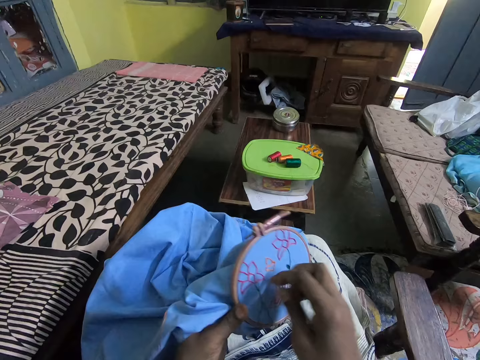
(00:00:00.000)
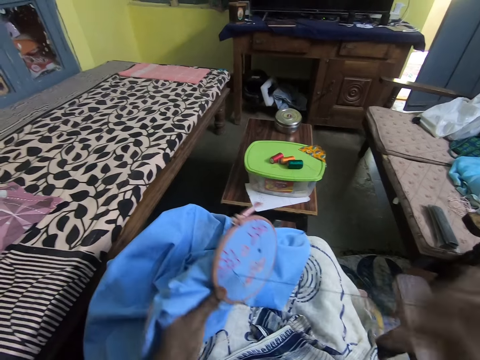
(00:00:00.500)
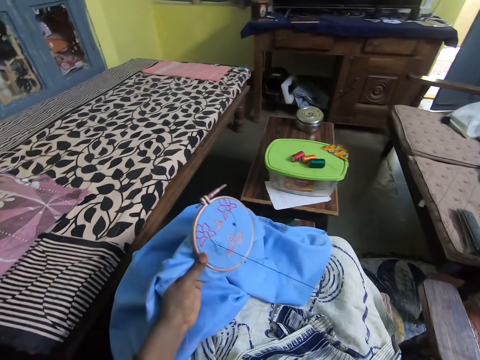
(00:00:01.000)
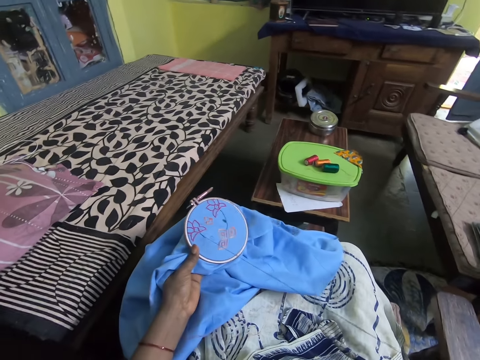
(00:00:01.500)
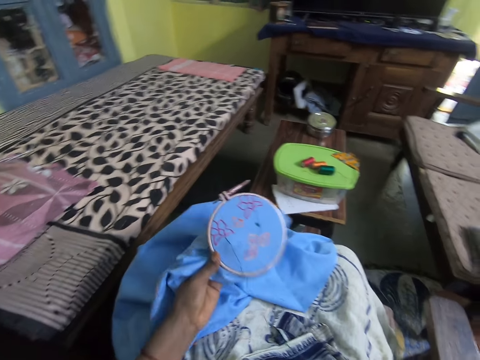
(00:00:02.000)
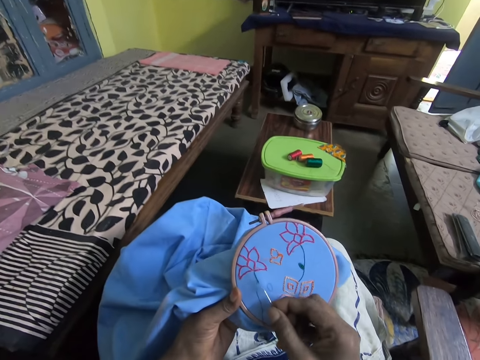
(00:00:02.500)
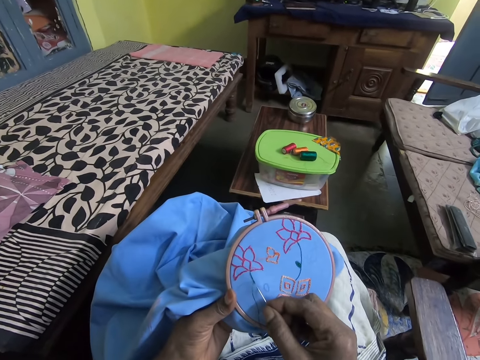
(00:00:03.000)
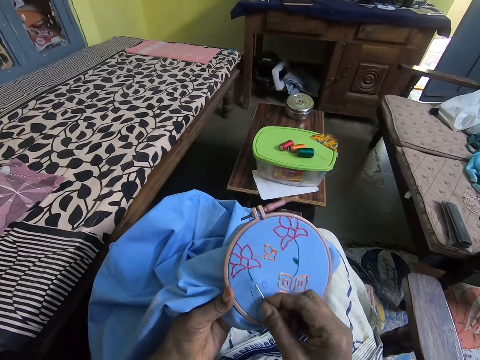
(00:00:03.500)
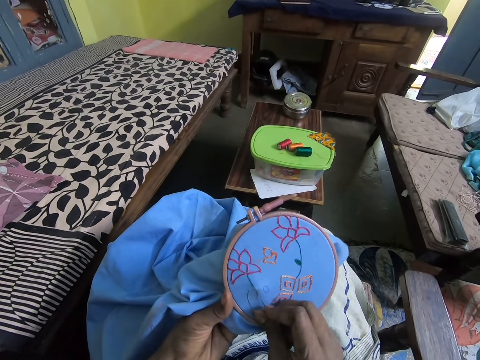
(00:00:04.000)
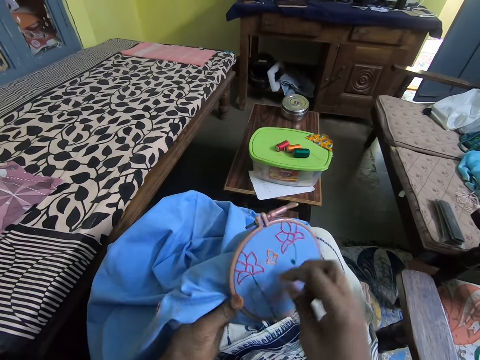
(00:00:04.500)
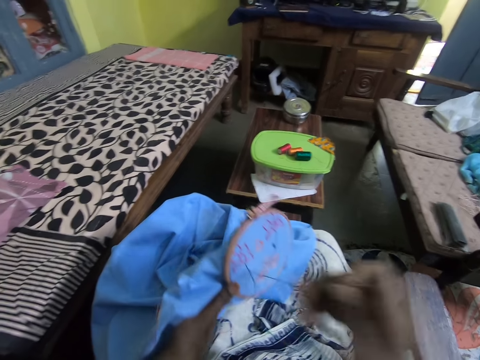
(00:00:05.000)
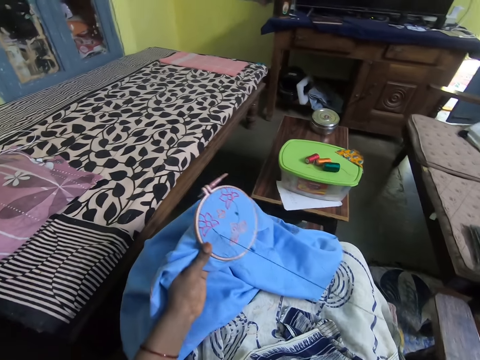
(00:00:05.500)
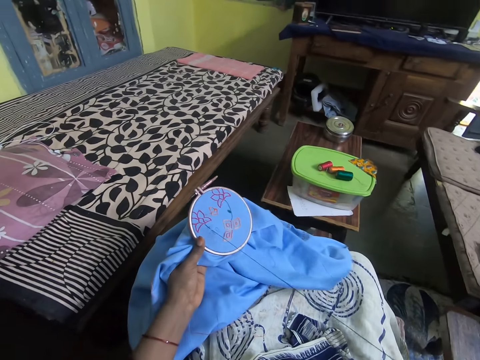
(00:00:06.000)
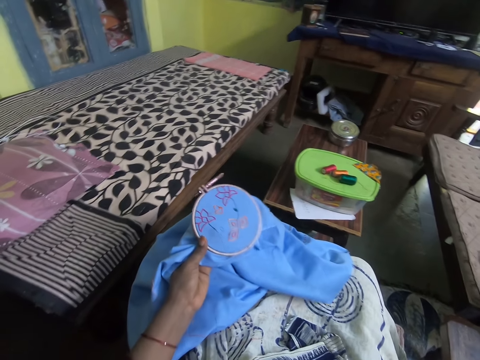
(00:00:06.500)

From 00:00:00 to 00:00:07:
The camera wearer holds the embroidery hoop with the left hand. They stitch the embroidery flower pattern with the needle in the right hand.

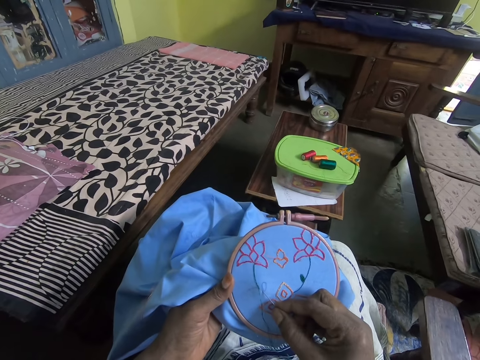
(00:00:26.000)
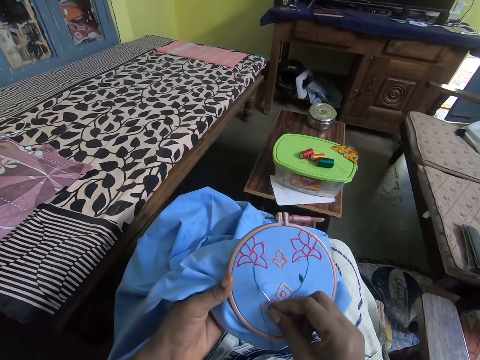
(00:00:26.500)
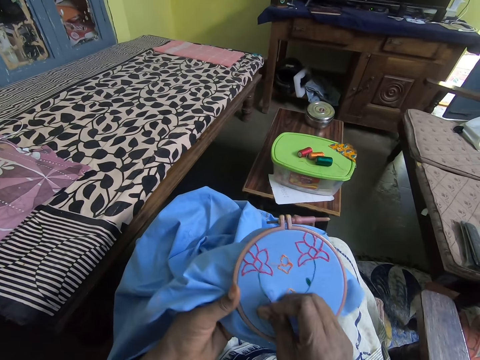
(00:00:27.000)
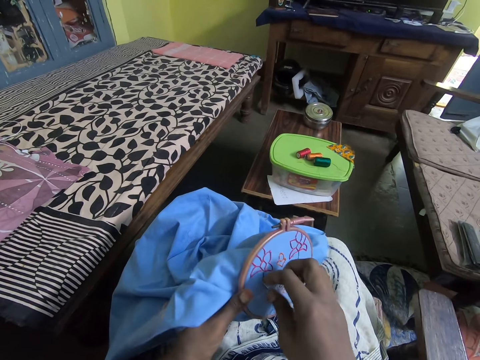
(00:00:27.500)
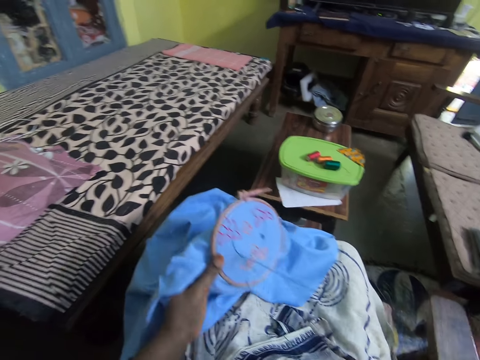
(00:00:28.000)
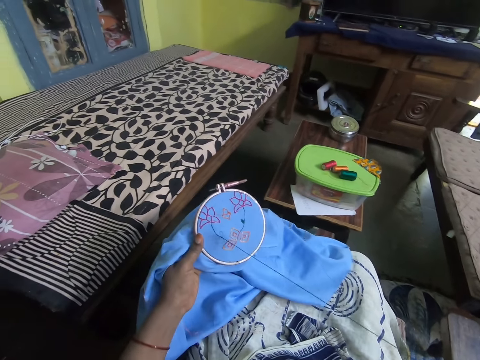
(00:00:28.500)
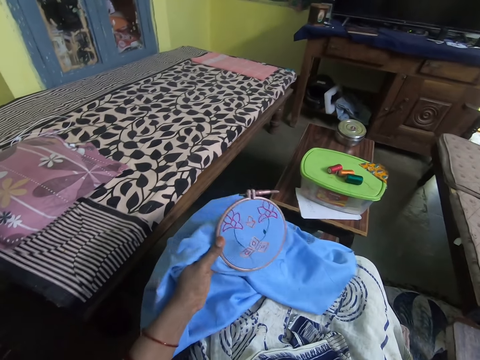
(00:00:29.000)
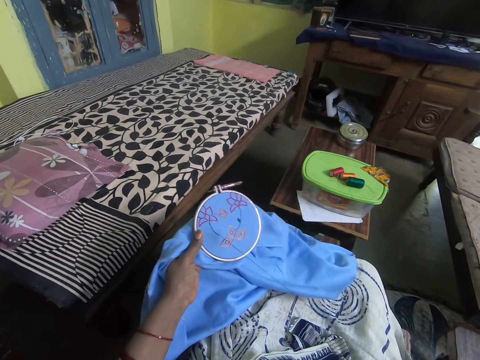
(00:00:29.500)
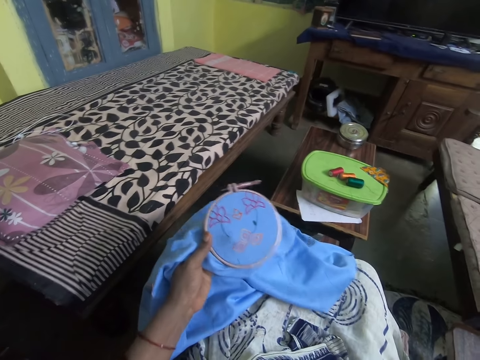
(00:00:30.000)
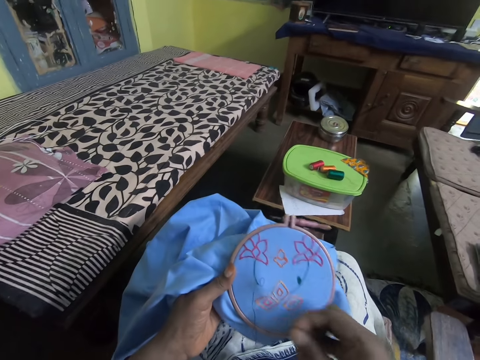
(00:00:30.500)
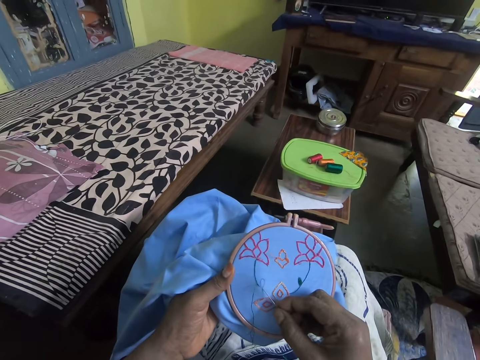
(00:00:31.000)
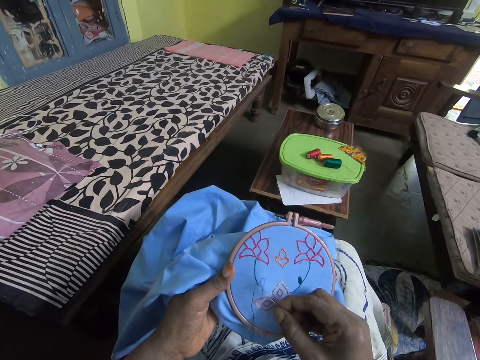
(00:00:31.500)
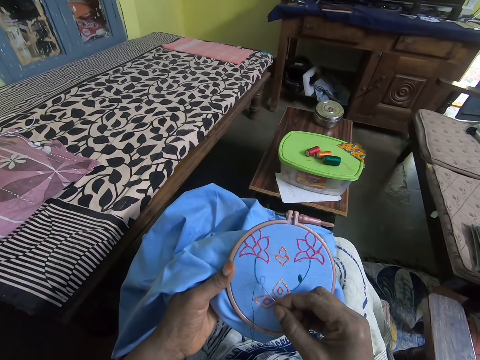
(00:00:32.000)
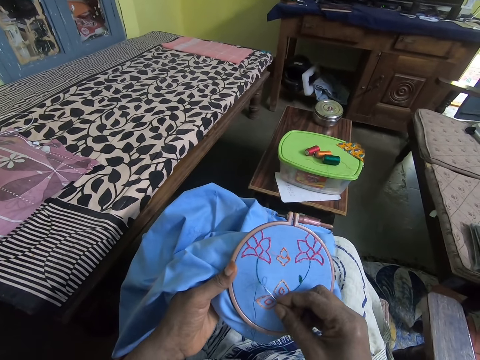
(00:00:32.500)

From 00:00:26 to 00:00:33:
The camera wearer stitches the embroidery flower pattern with the needle in the right hand.

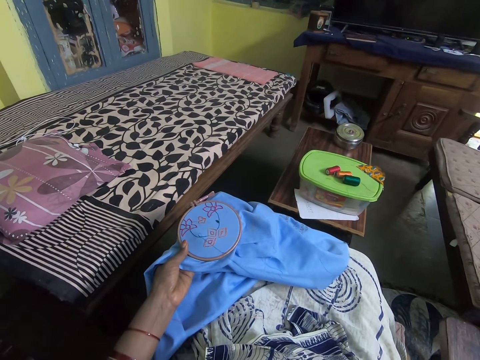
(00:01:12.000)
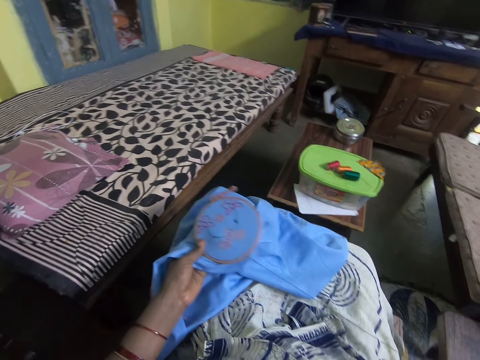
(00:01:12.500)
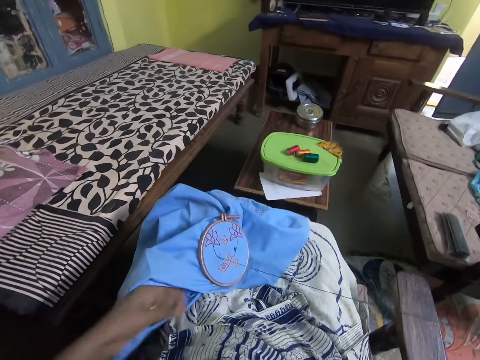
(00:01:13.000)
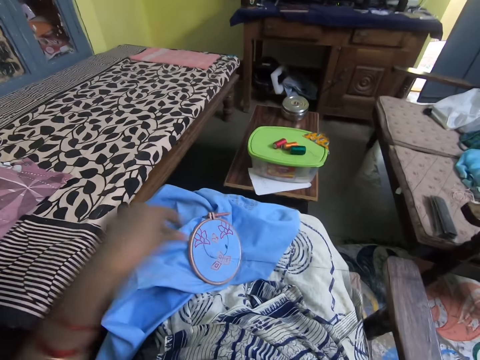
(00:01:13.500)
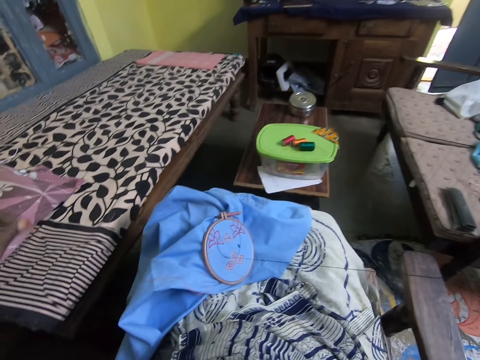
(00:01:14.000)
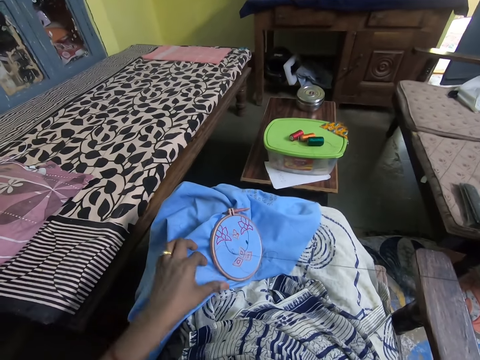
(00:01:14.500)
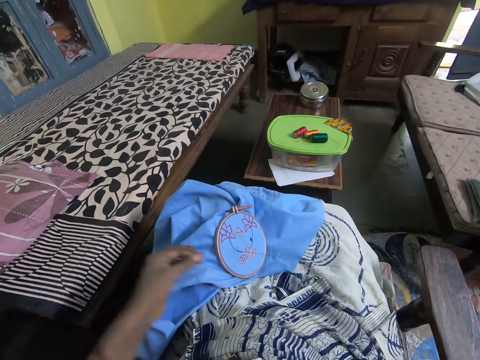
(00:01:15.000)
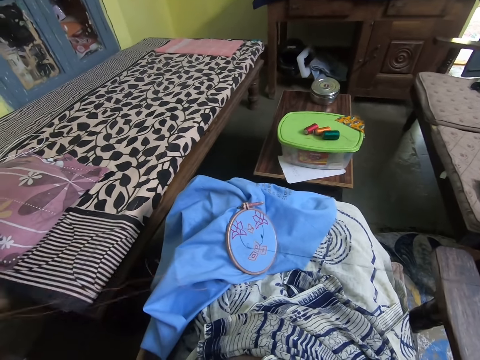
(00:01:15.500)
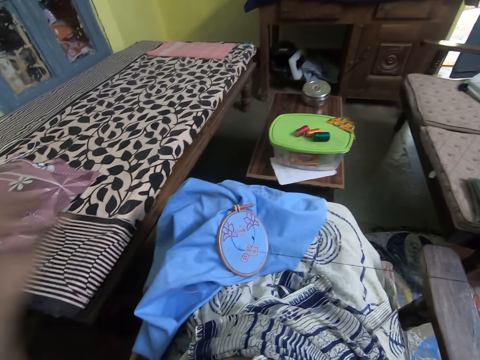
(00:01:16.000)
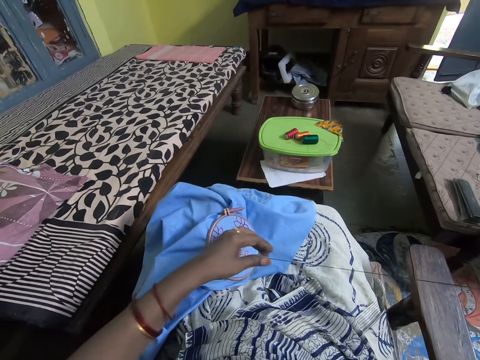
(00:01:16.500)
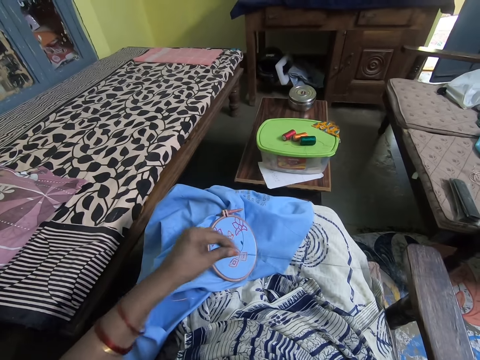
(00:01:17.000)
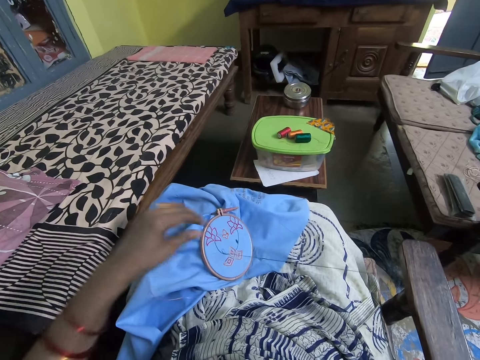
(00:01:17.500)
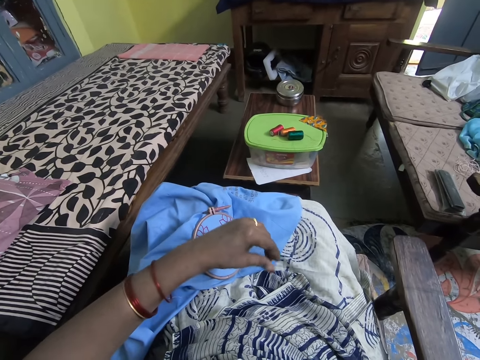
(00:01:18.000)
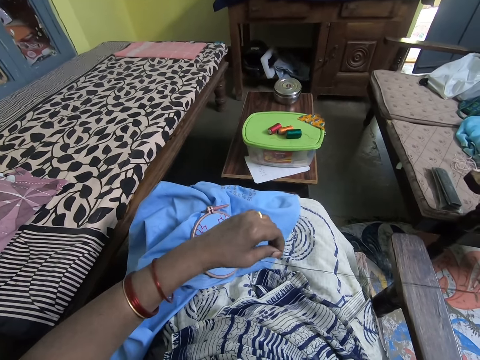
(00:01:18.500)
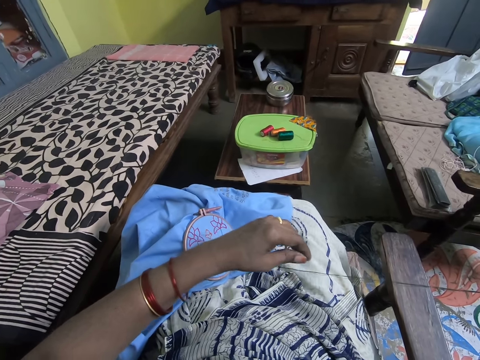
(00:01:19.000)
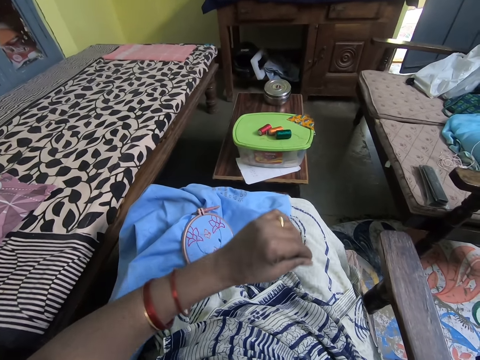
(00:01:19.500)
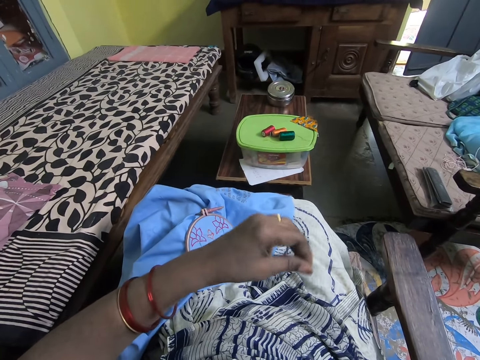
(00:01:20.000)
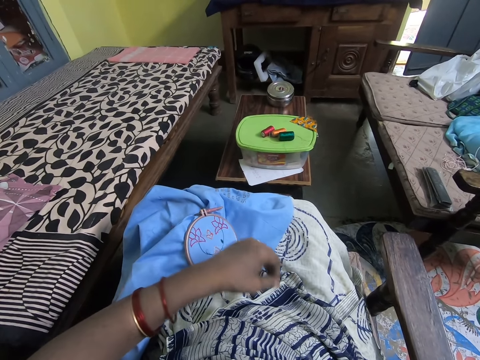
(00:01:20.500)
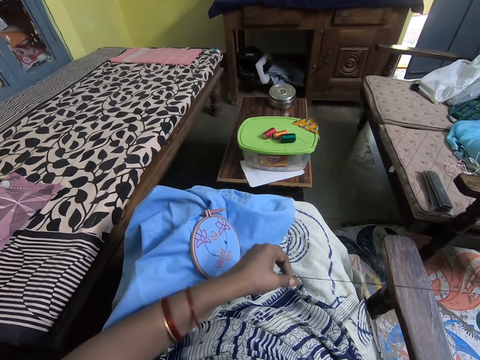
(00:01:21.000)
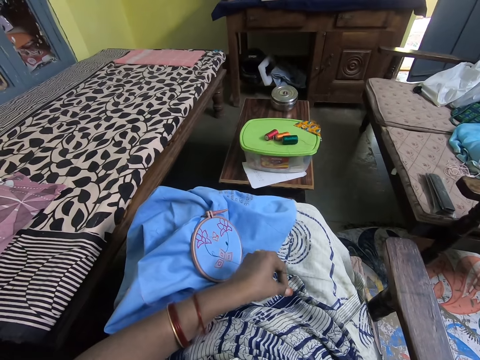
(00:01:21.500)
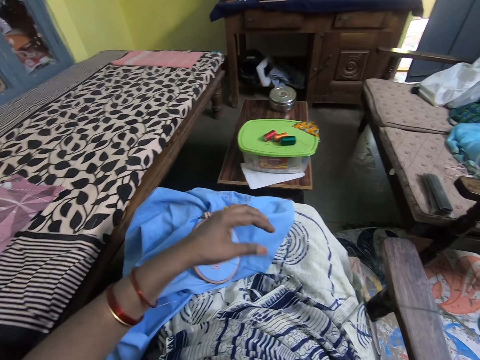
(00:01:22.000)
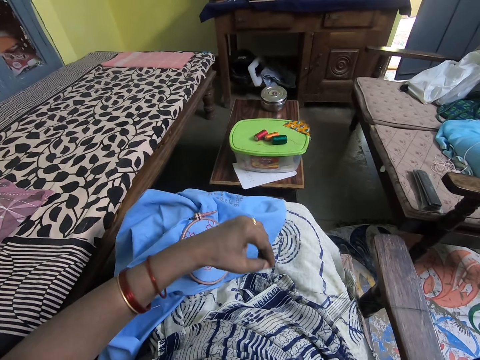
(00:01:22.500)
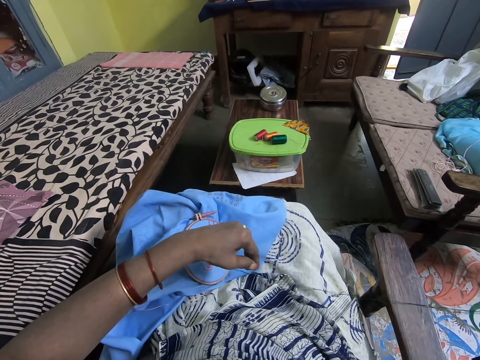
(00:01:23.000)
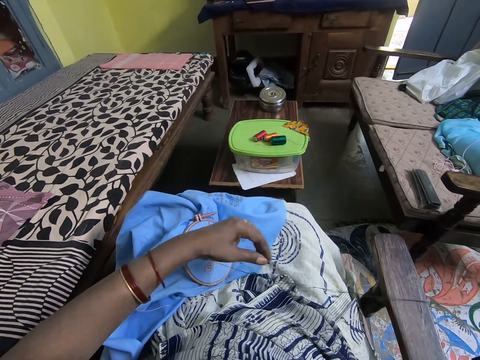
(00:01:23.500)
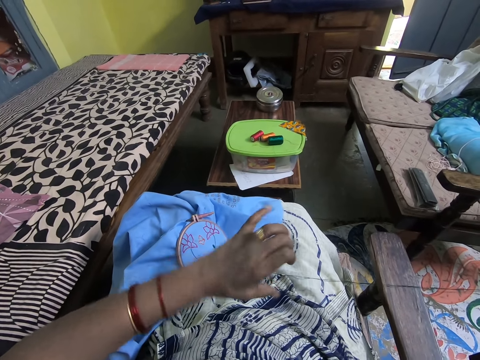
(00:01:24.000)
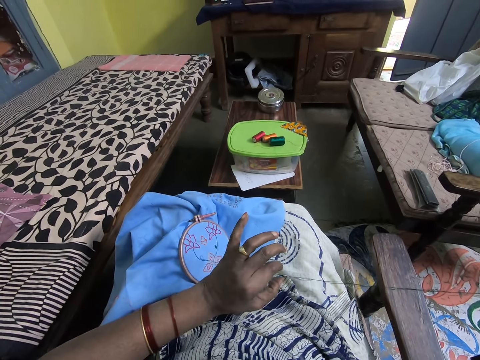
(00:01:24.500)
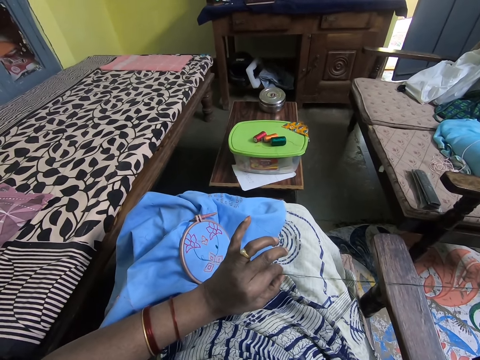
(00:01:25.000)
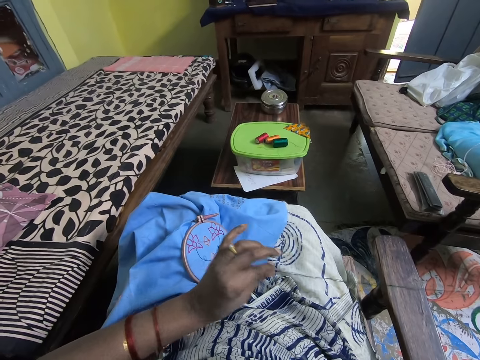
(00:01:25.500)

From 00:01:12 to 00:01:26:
The camera wearer places the embroidery hoop on the lap with the left hand. They pull the thread with the left hand and hold the thread with the left hand.
